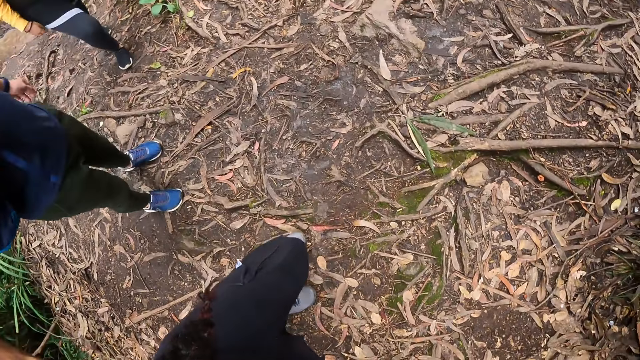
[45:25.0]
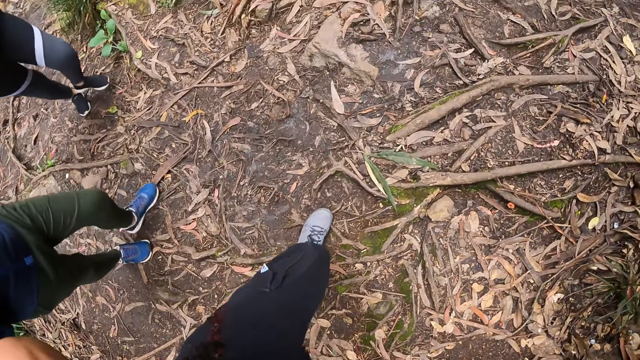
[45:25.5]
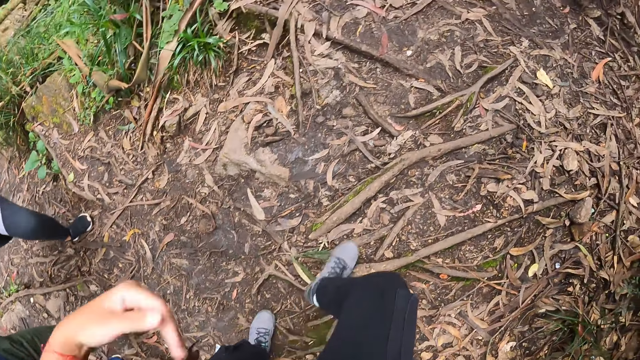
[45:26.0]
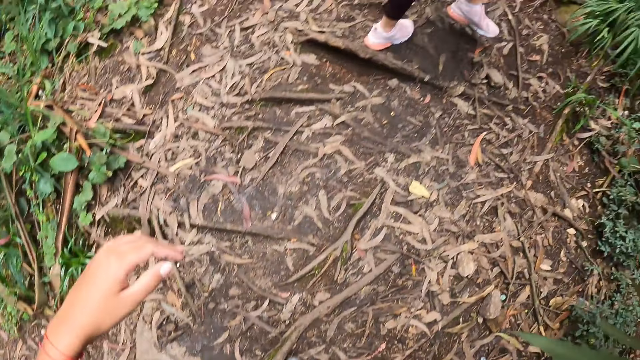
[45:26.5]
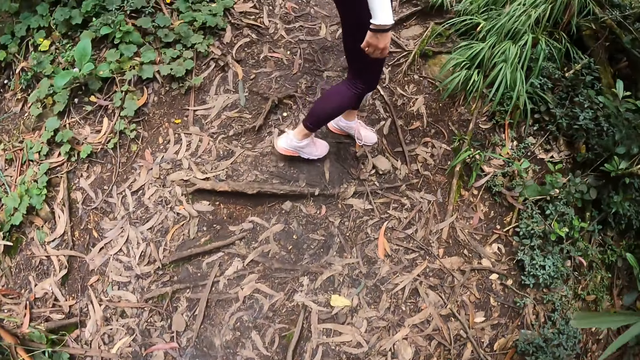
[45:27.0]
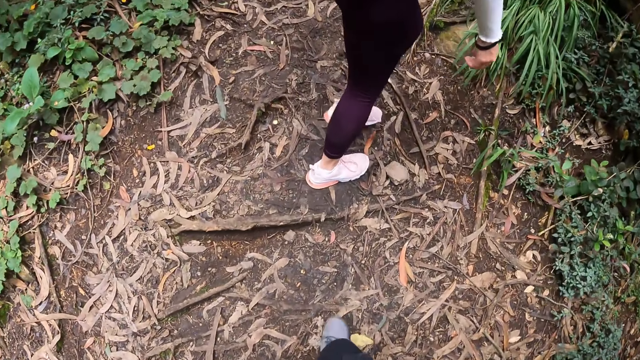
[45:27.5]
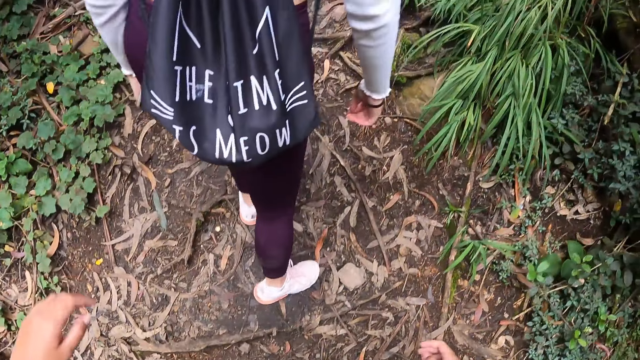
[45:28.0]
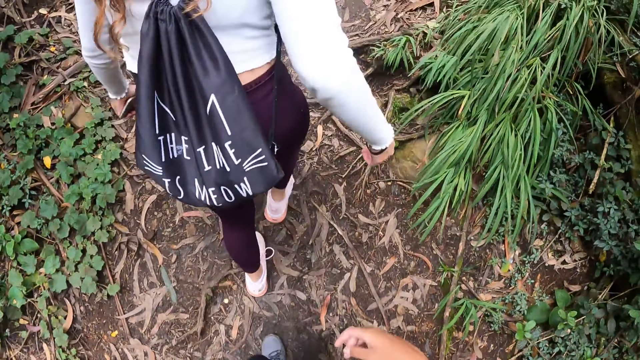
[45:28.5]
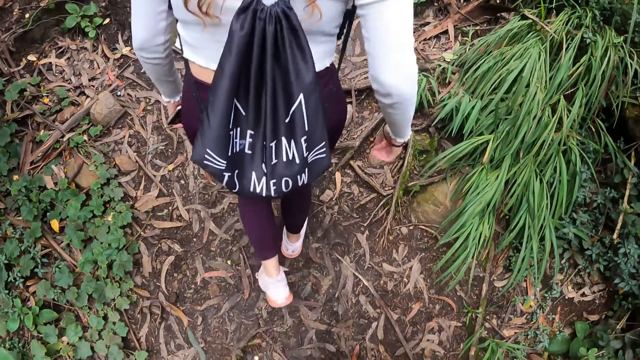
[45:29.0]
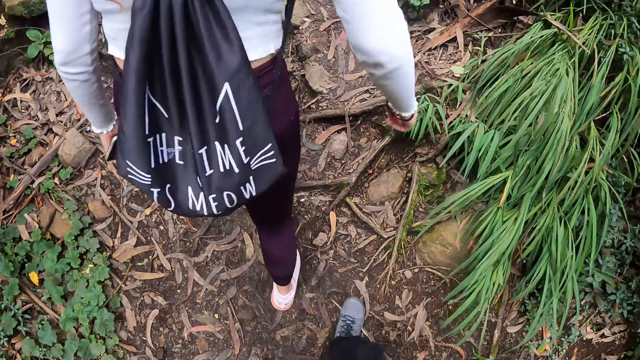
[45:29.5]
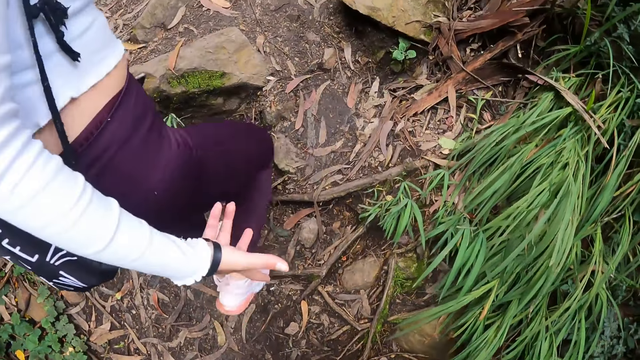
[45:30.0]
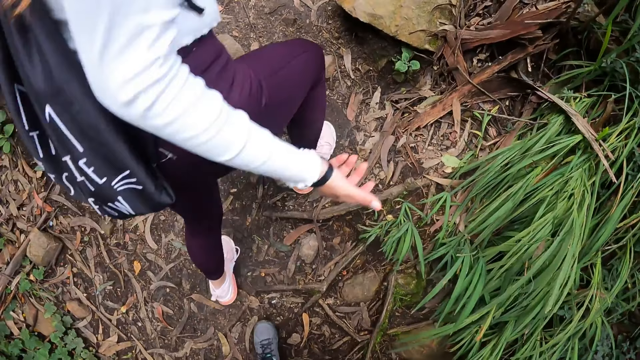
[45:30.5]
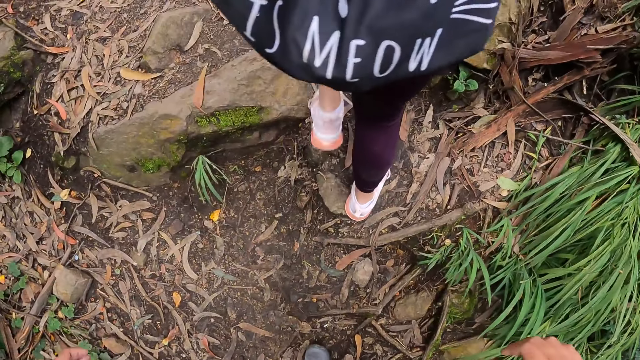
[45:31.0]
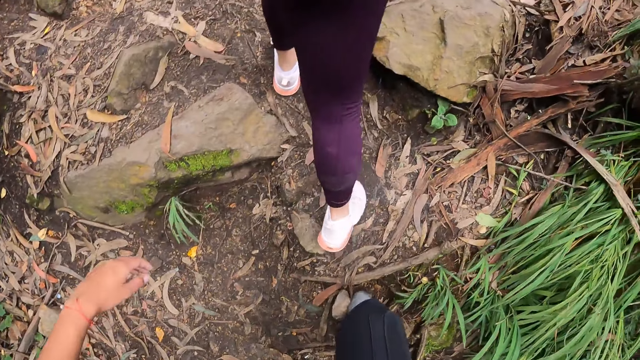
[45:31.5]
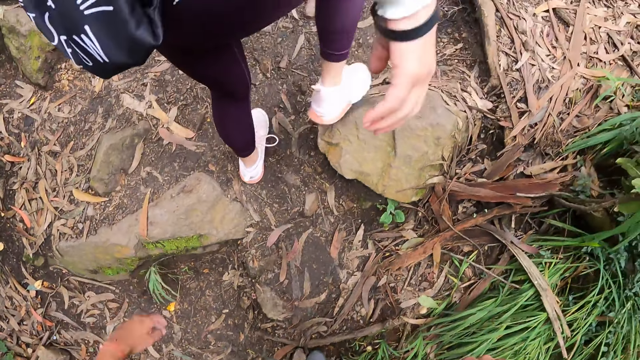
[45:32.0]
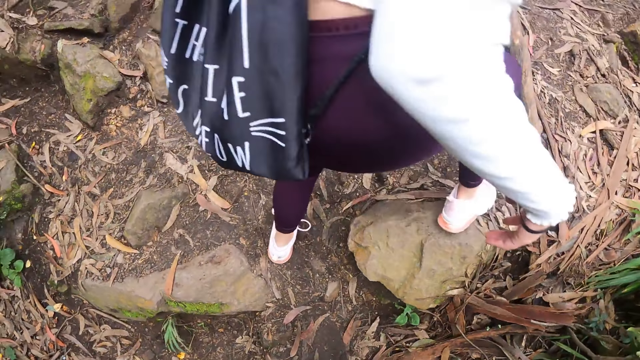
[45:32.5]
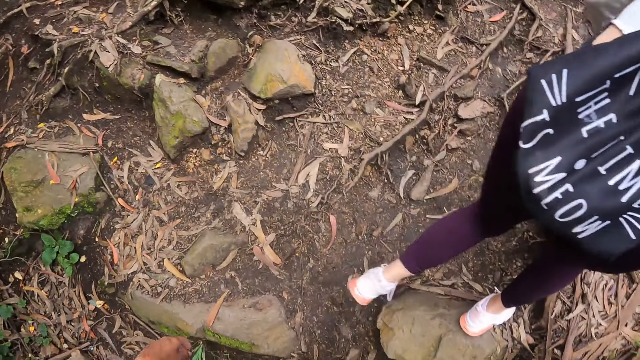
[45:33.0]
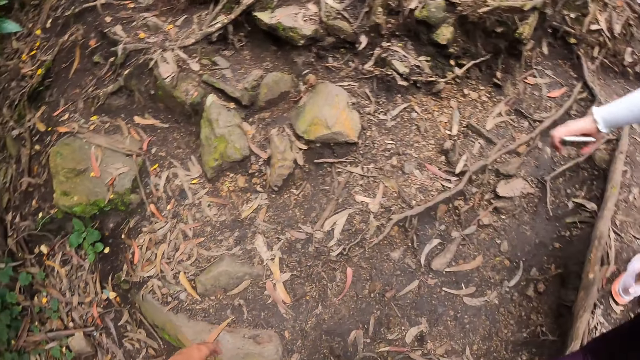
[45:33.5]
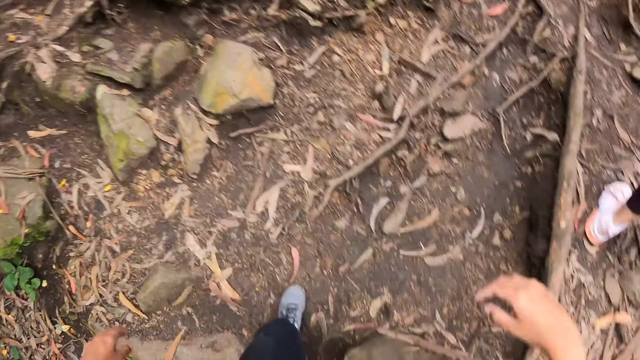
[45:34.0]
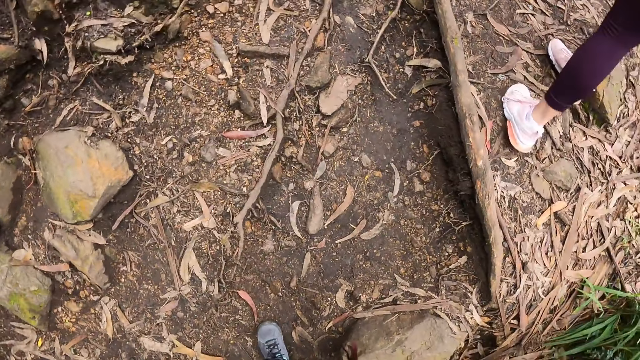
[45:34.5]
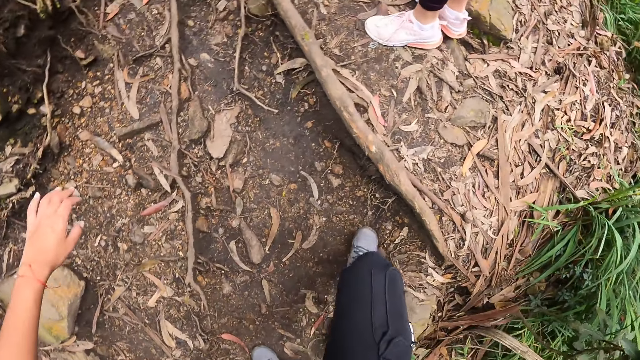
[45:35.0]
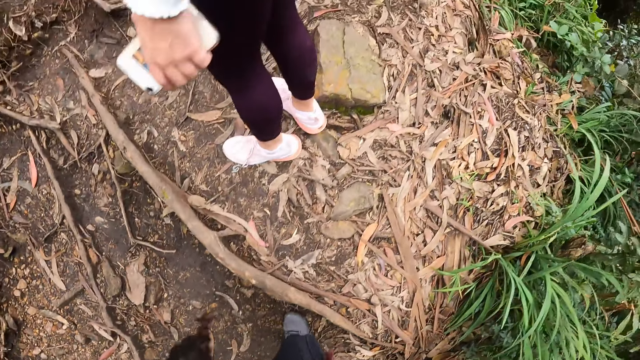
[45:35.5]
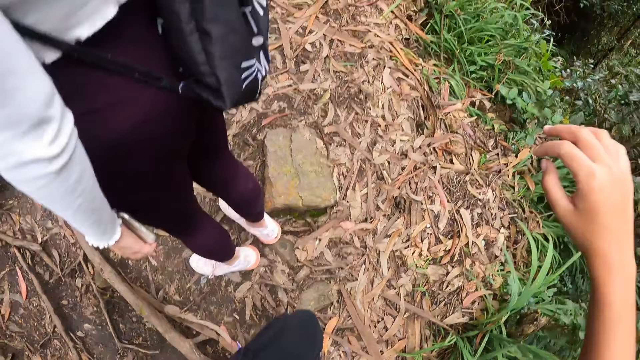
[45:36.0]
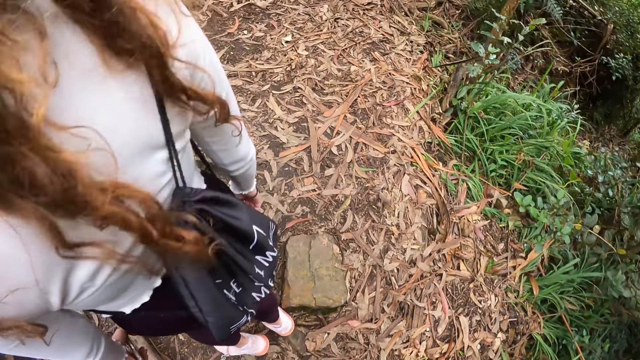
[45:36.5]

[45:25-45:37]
The camera wearer walks through the bush path with a group of people.

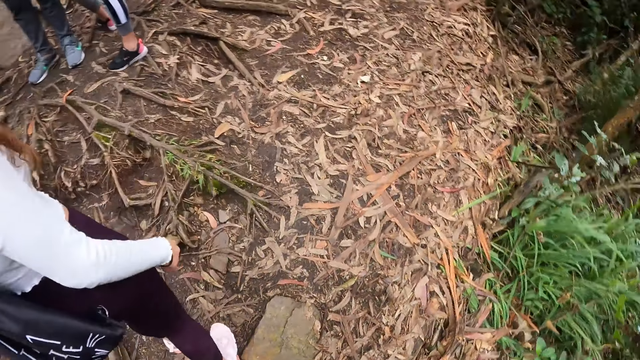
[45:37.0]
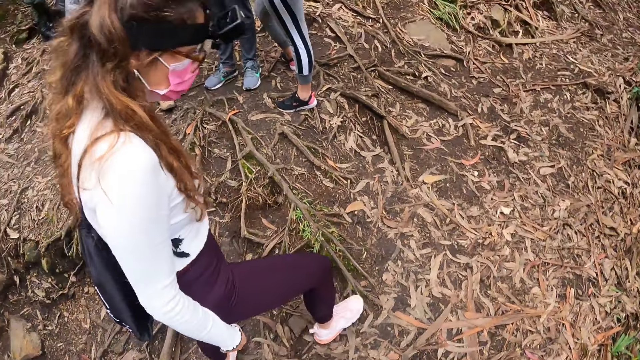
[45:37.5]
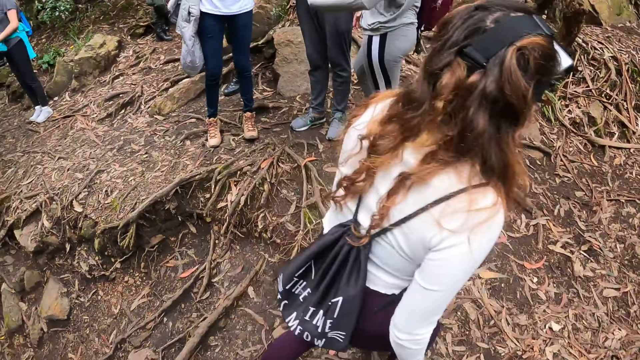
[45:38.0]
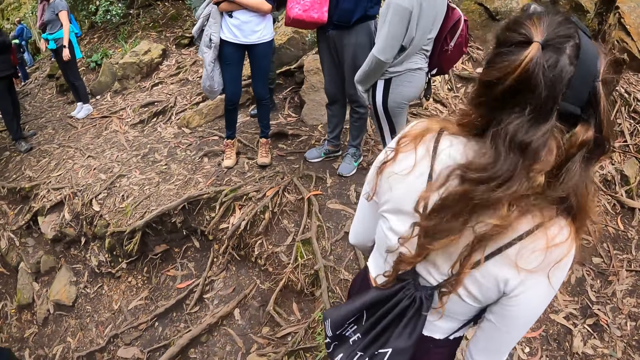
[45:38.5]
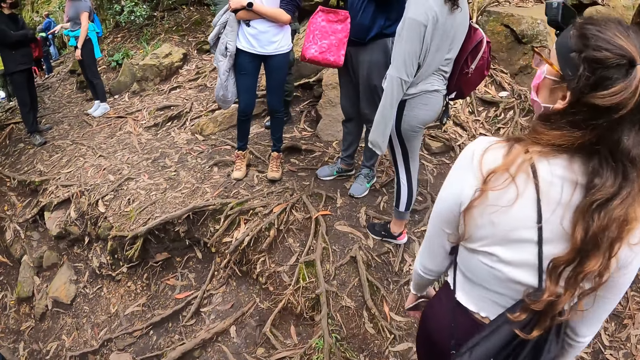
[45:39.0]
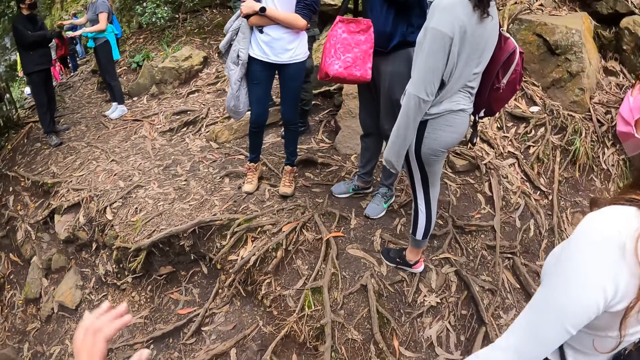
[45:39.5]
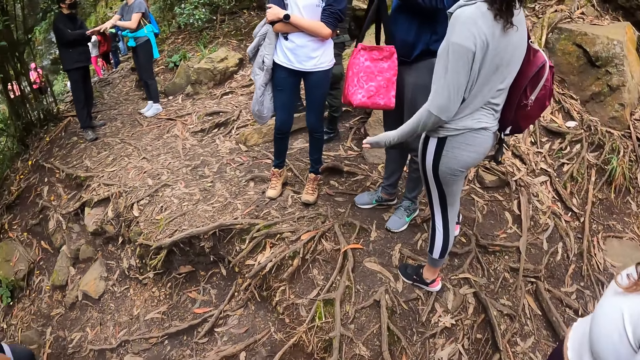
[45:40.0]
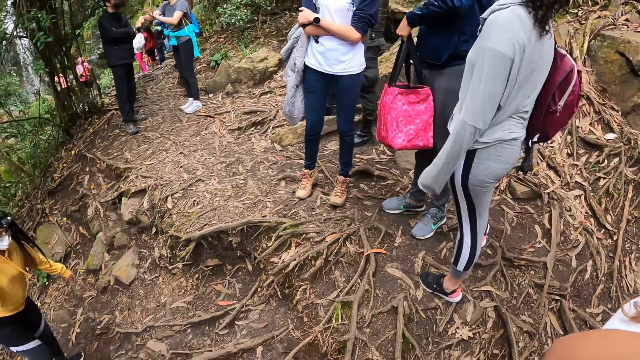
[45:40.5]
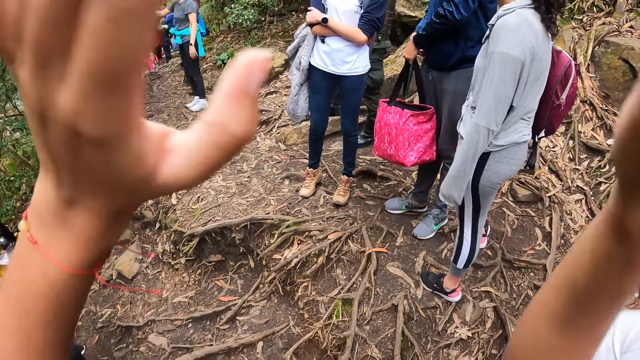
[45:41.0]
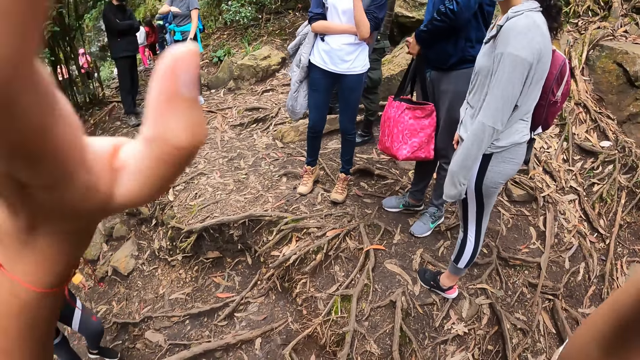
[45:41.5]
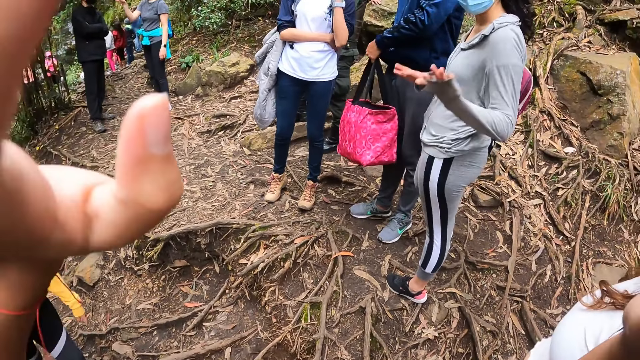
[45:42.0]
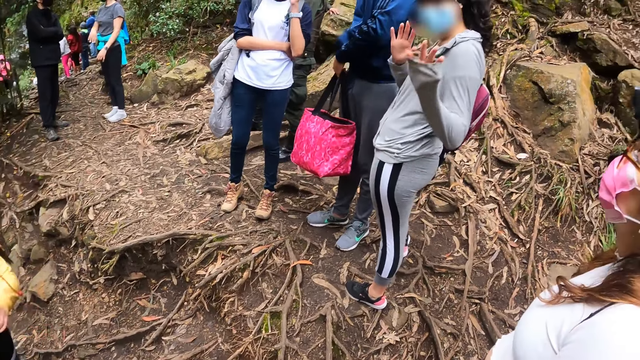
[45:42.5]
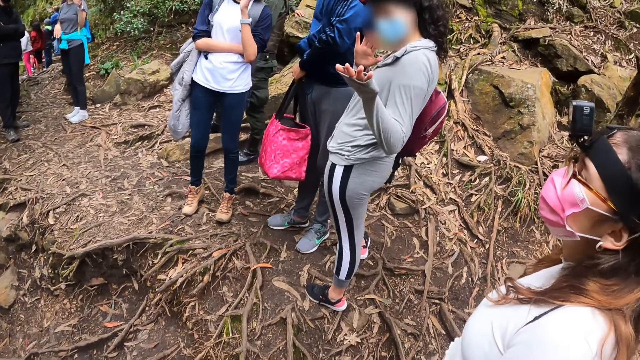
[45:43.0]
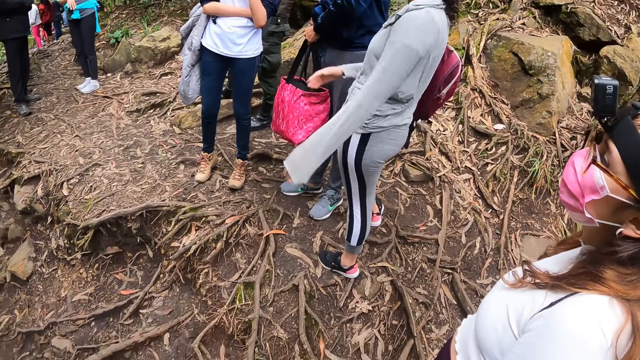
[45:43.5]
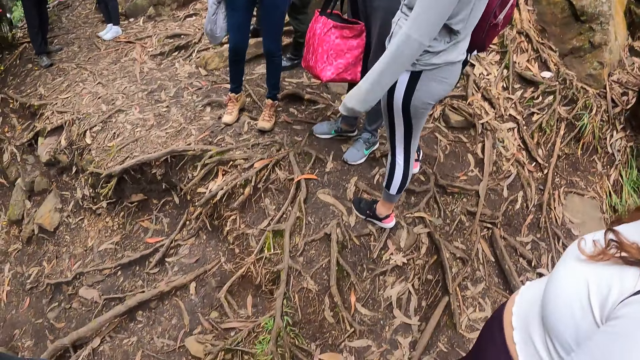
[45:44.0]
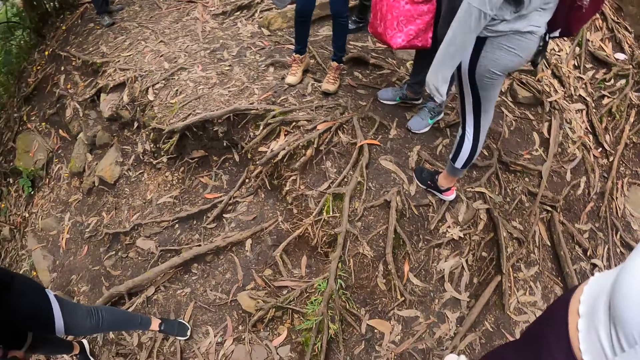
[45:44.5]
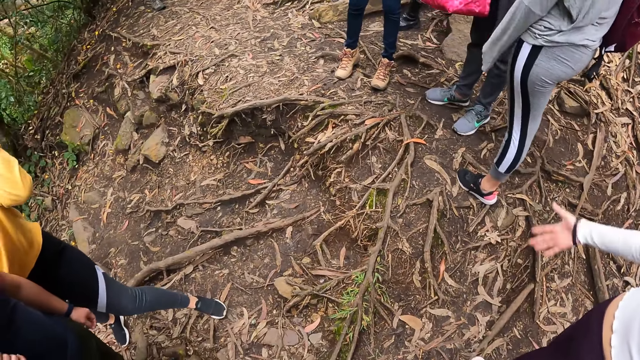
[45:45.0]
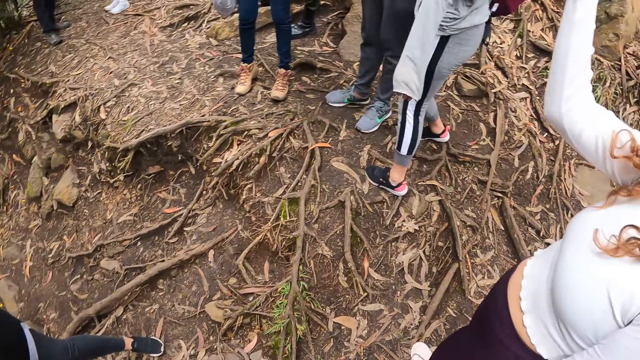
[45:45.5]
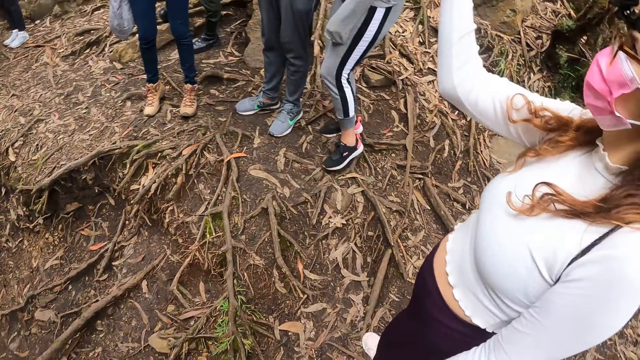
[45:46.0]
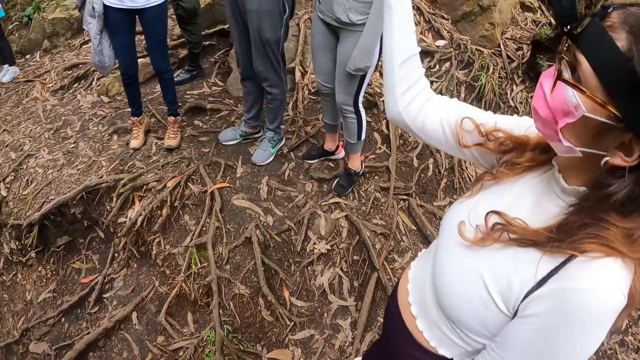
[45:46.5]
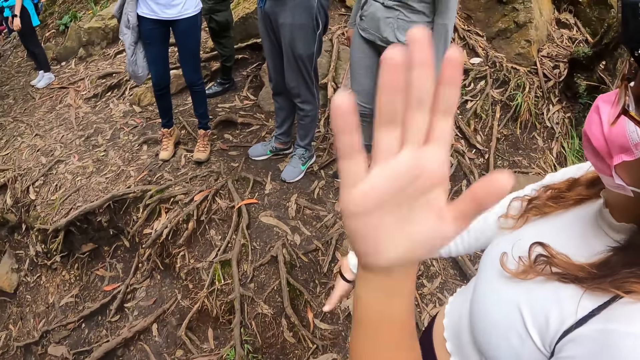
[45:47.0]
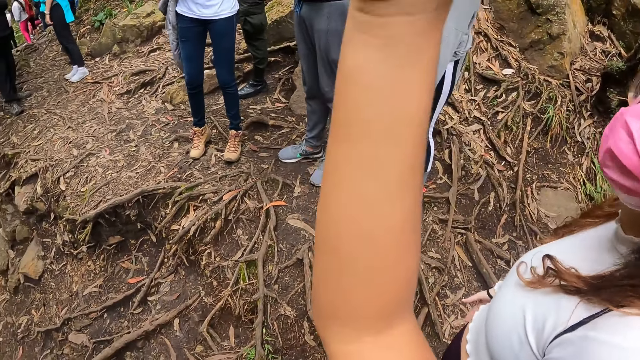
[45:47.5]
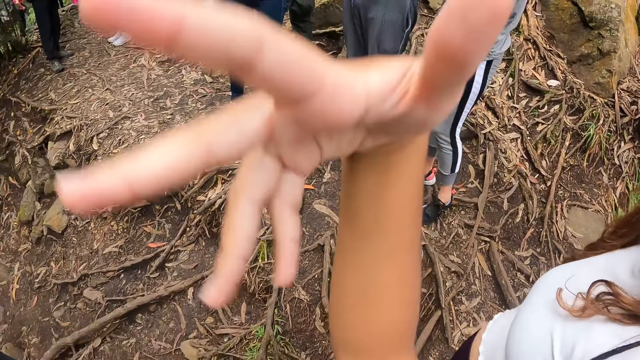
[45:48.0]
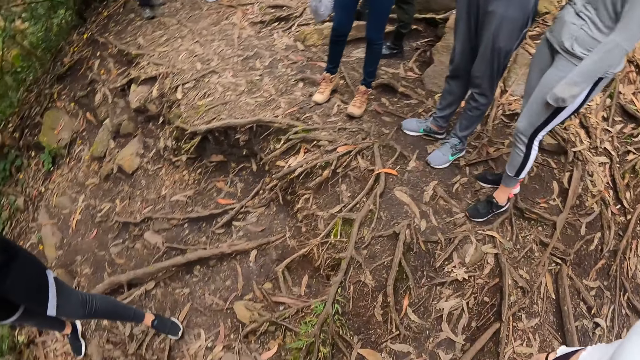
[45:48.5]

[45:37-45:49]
The camera wearer raises both hands. She waves both hands. A woman gestures with her hands. Another woman raises her right hand. The camera wearer raises her right hand.
